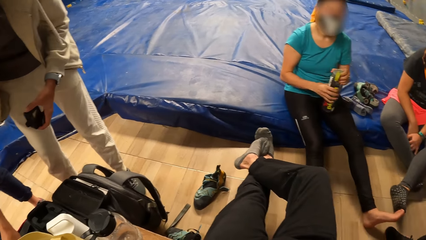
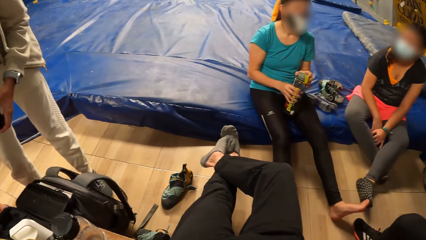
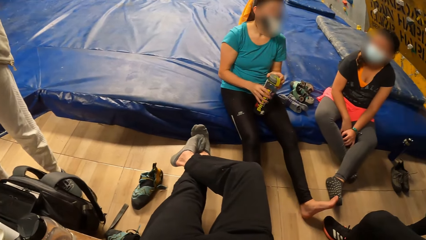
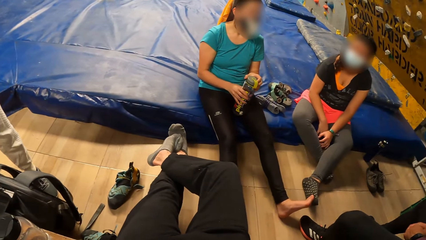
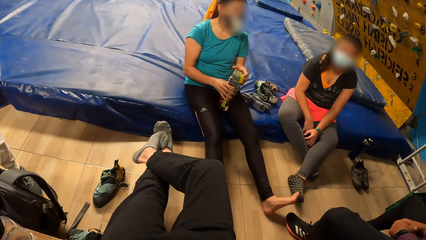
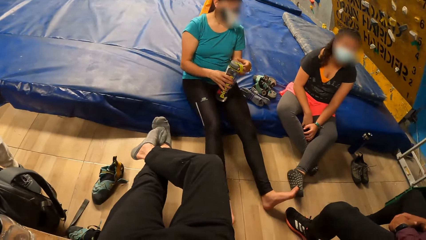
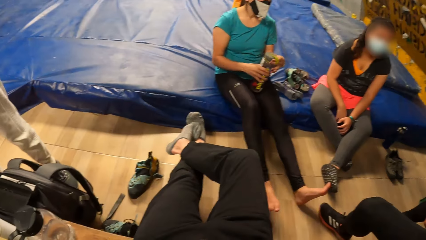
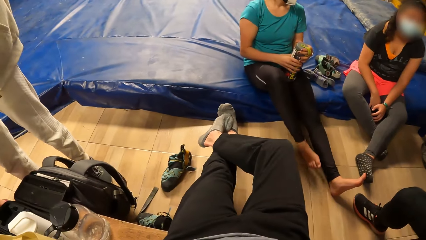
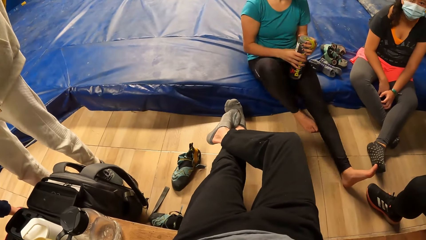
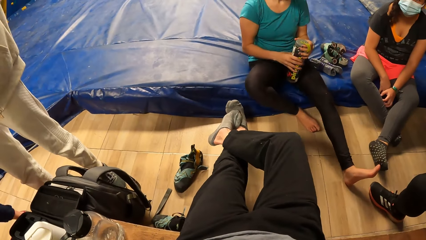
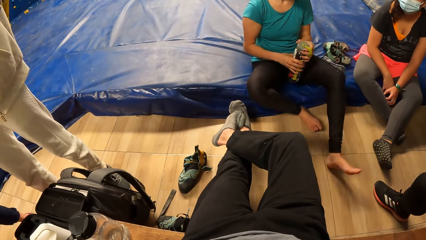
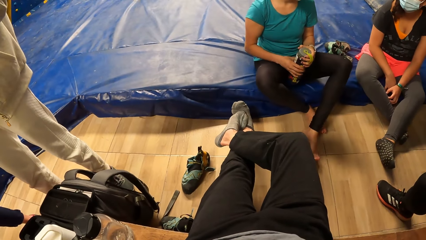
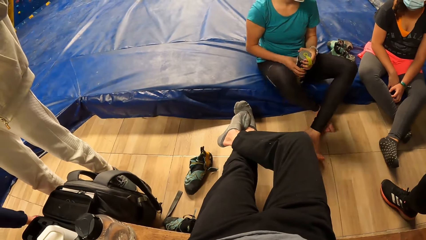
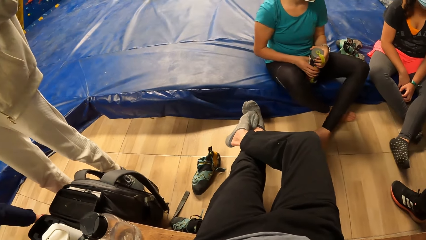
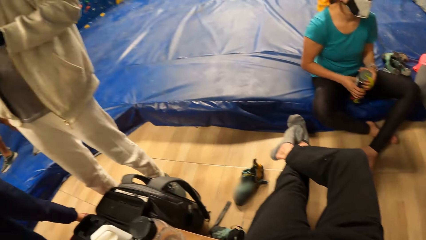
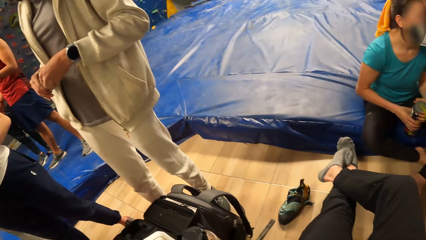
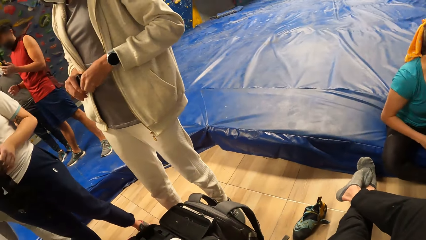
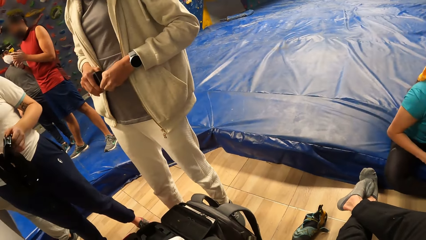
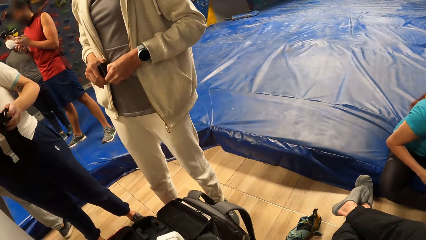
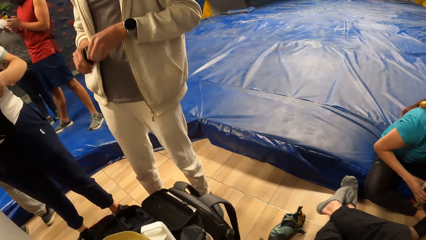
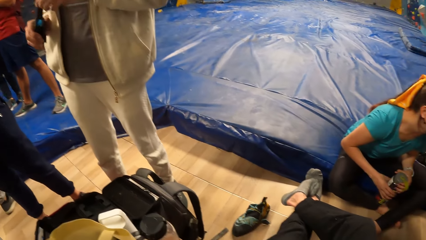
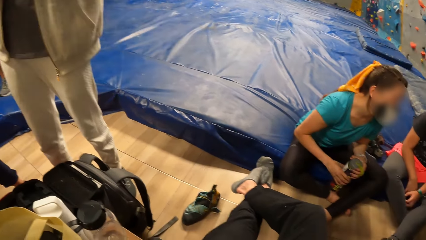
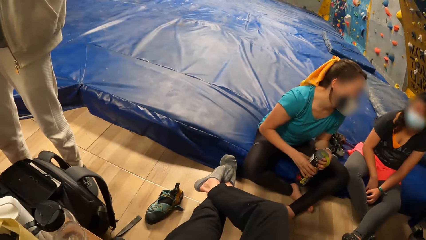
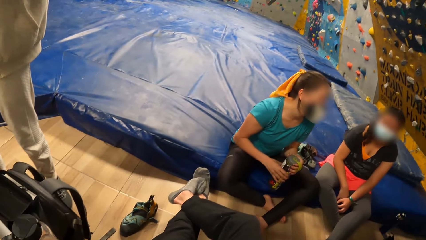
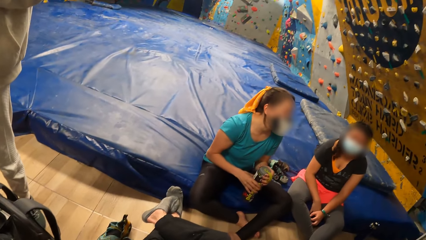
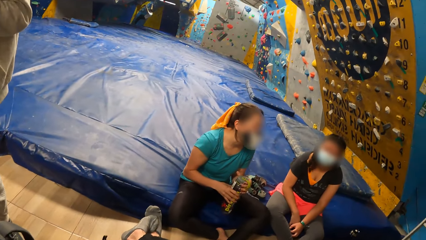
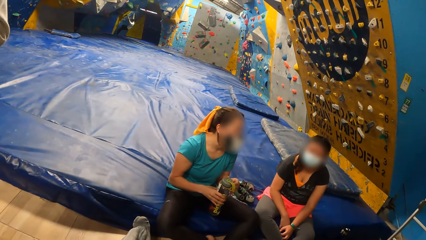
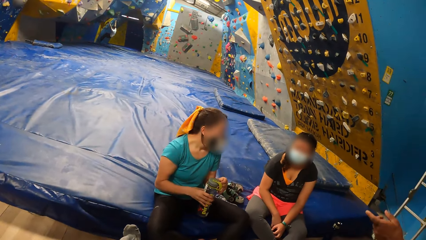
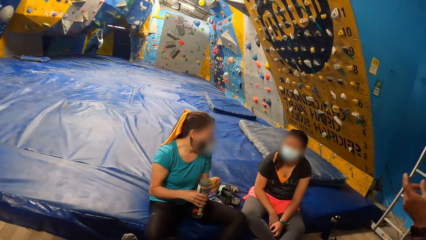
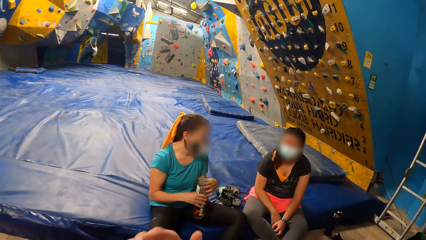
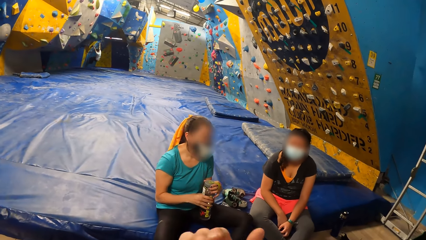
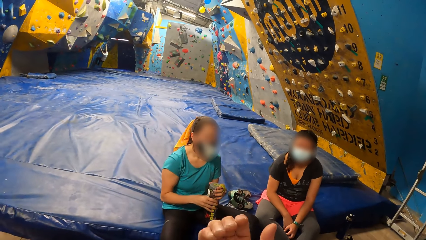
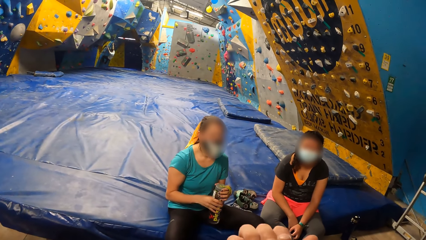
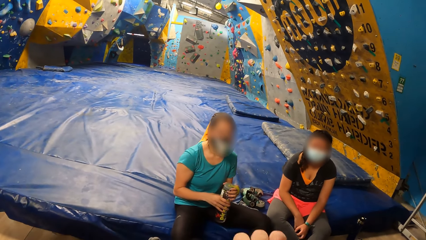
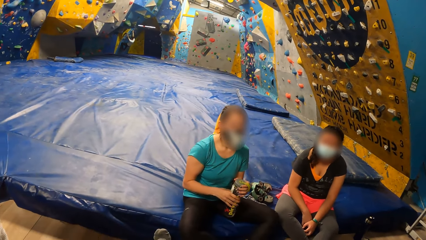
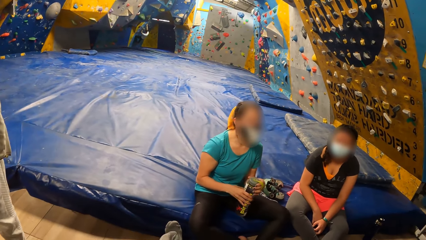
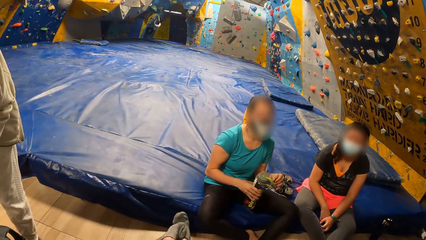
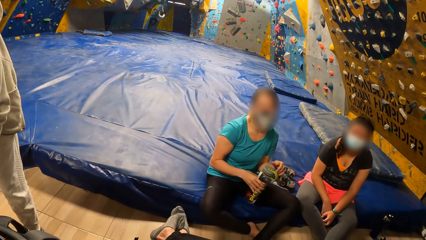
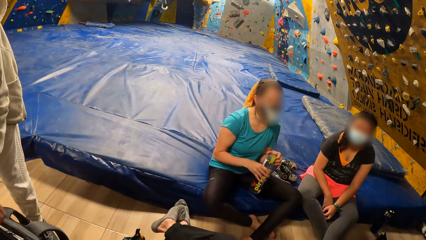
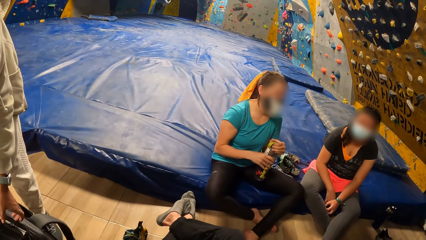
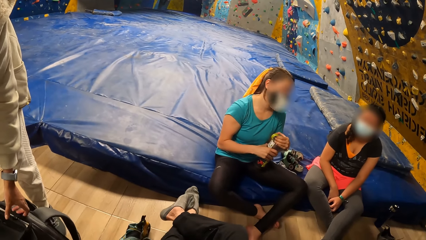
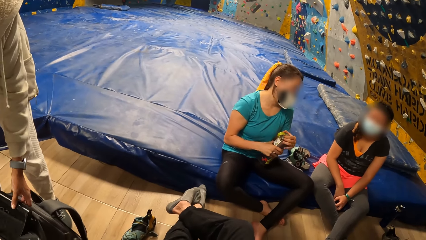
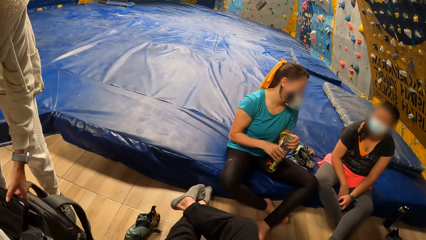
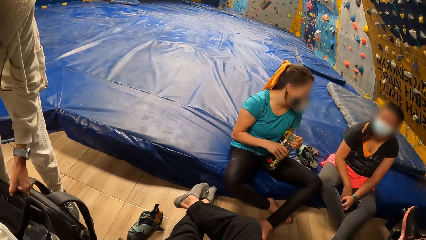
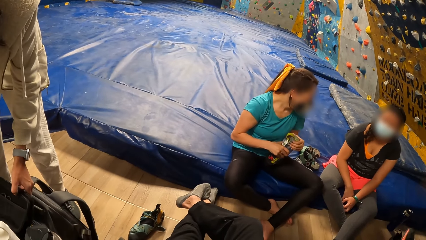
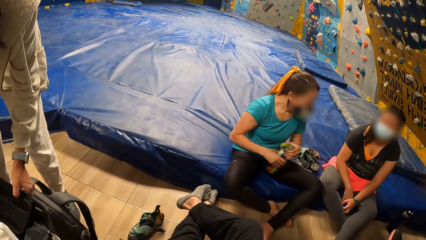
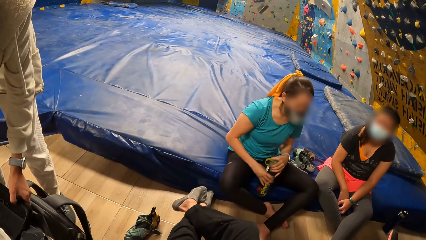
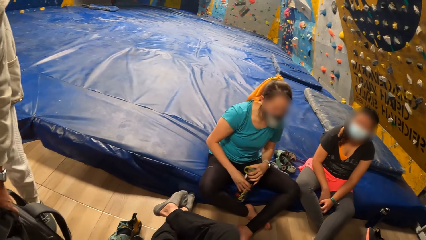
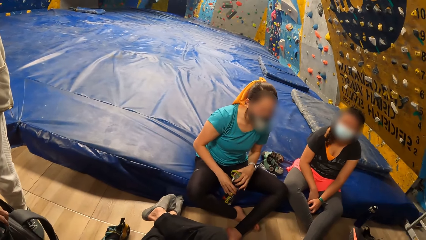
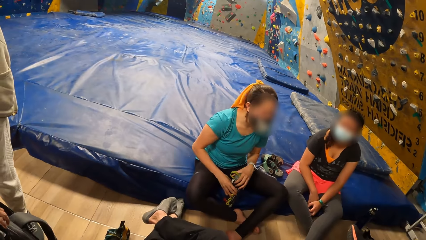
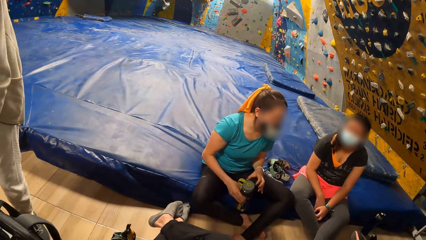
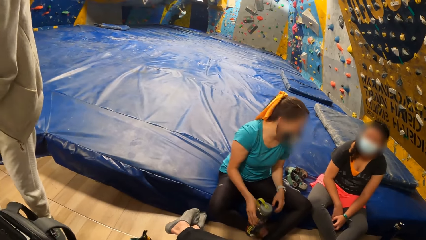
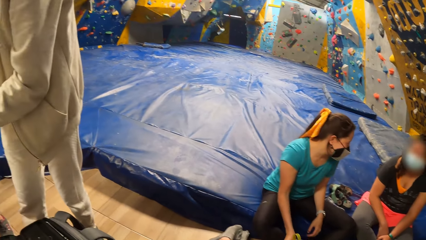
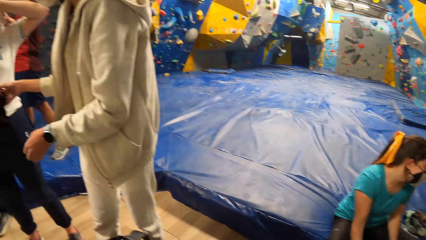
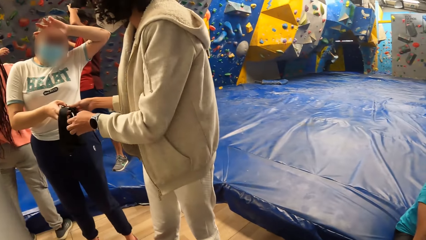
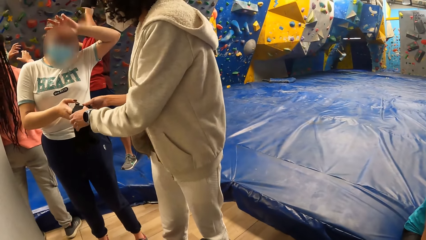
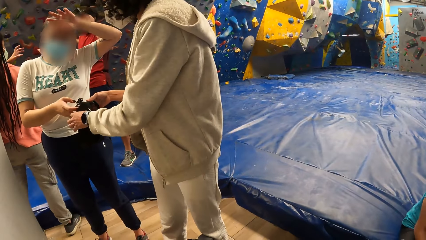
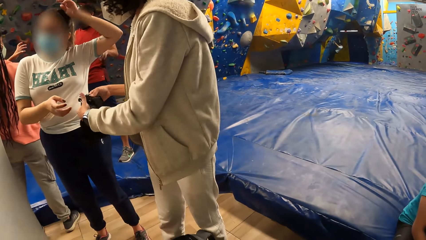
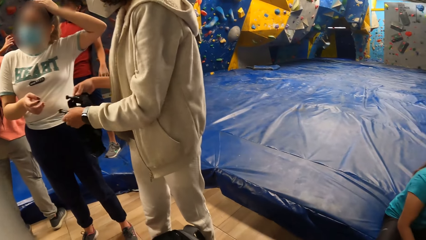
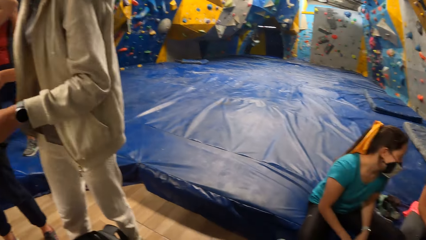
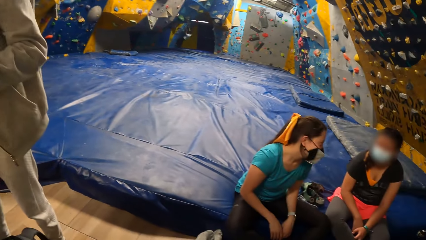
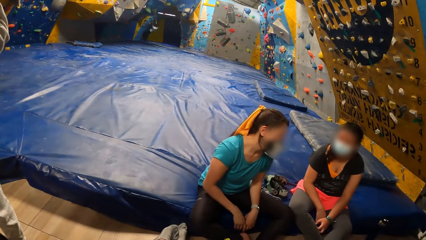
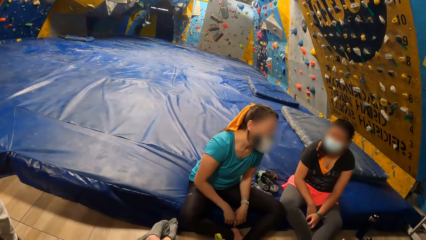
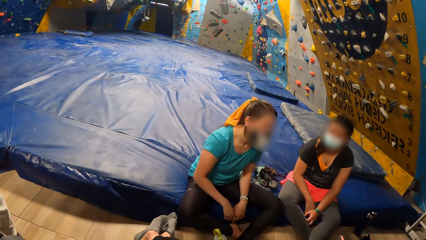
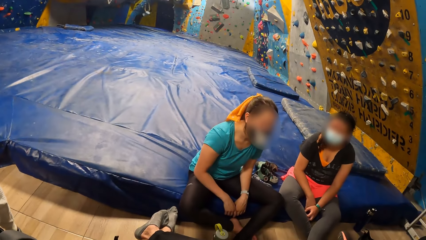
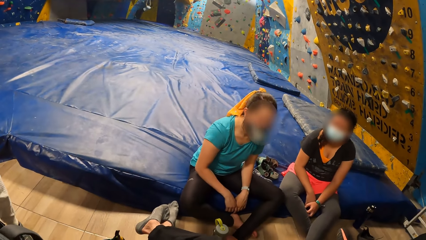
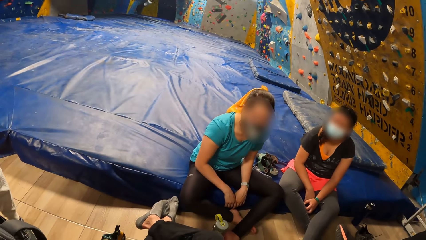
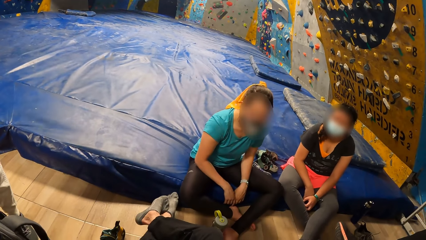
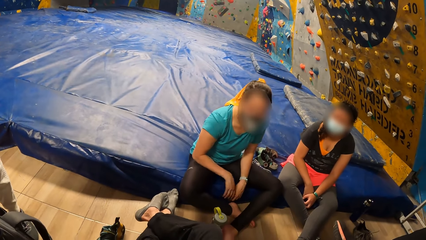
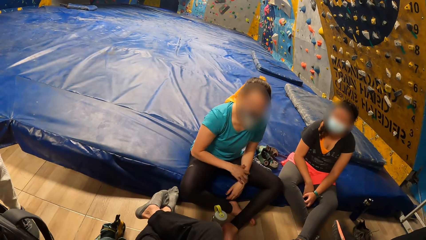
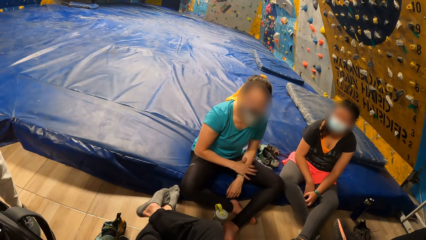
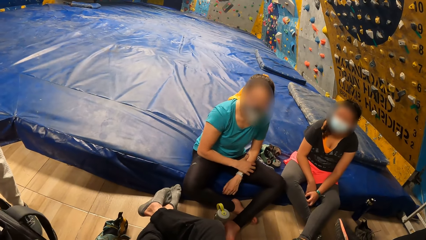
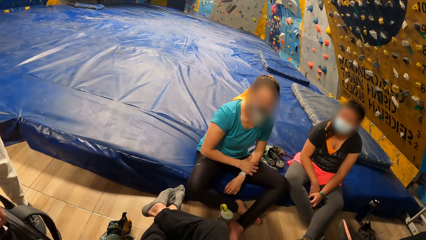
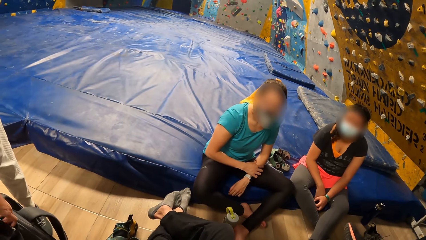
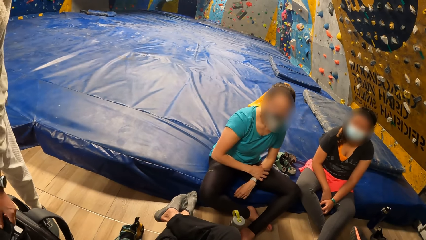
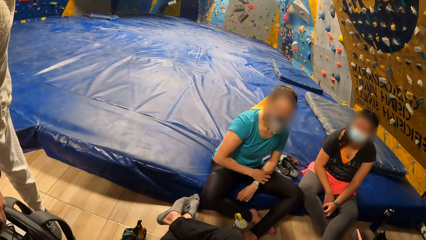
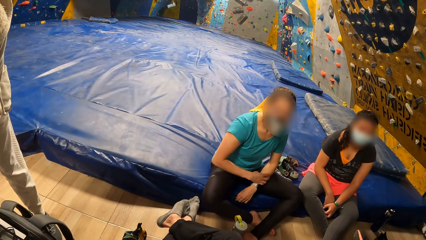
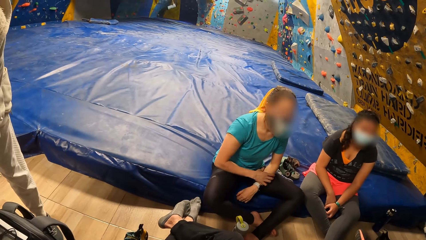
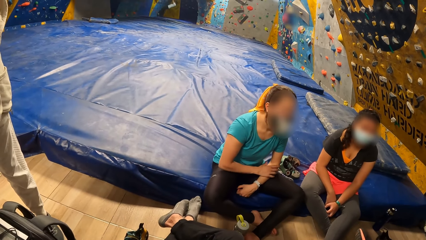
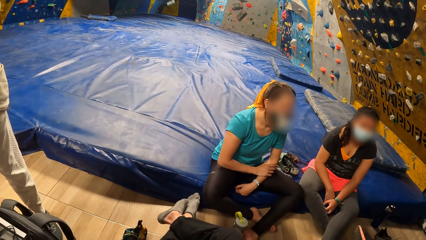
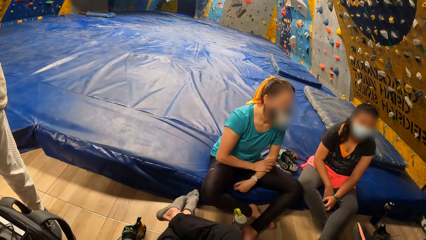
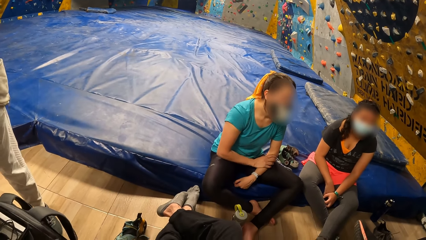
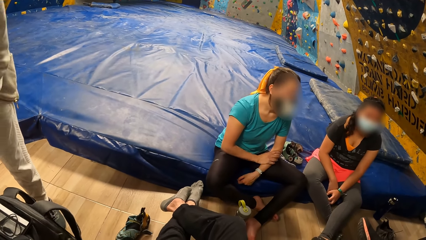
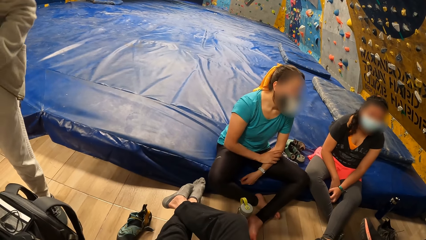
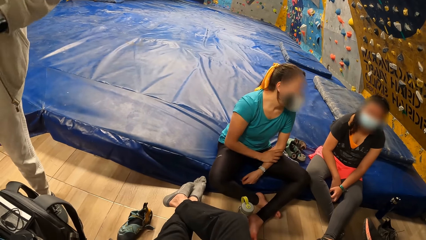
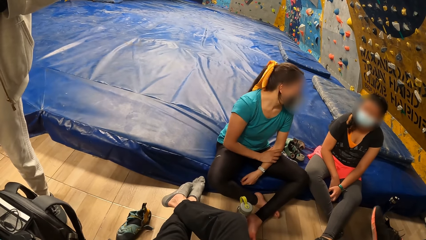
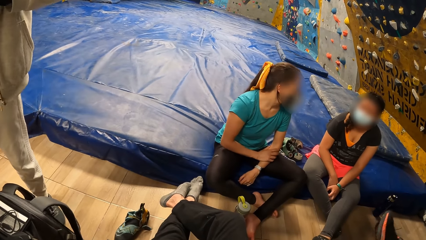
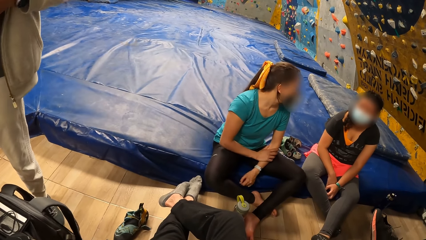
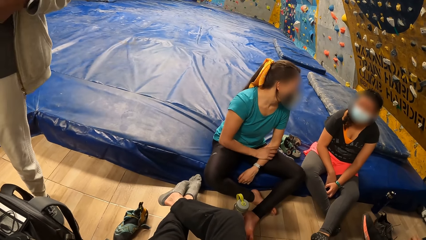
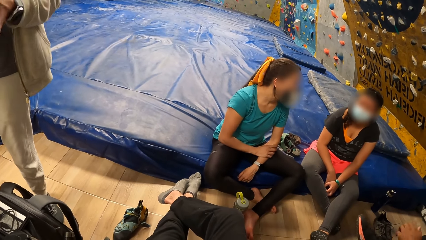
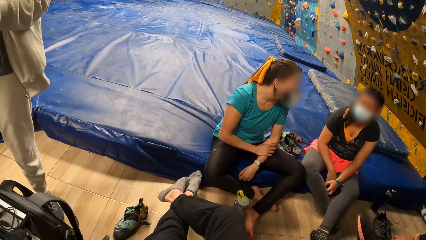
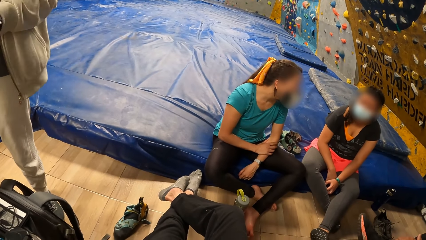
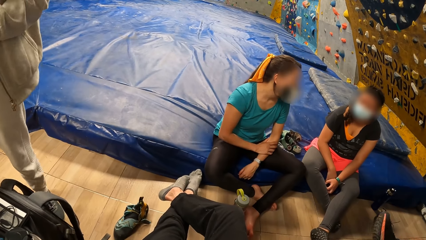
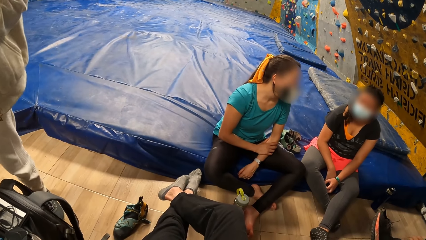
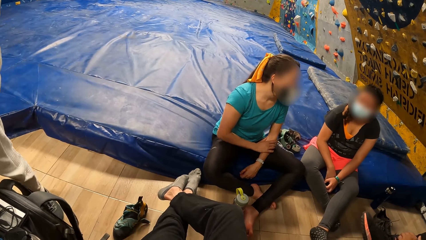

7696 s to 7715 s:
The camera wearer talks to the woman. The woman converses with another woman. The first woman drops the water bottle on the ground with her right hand.
